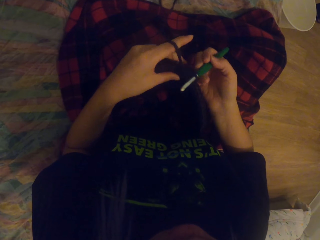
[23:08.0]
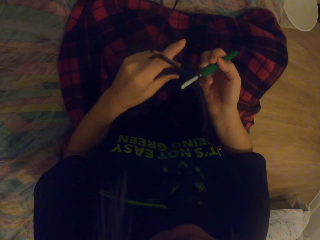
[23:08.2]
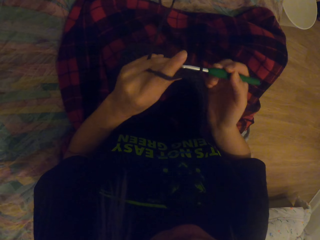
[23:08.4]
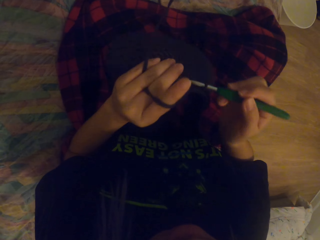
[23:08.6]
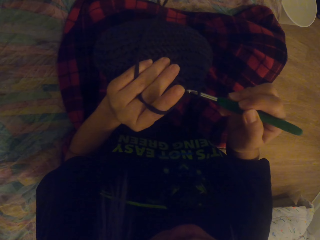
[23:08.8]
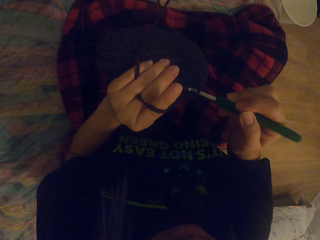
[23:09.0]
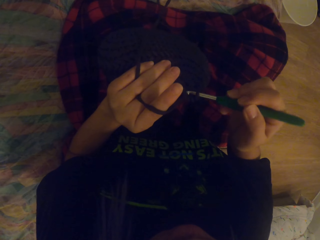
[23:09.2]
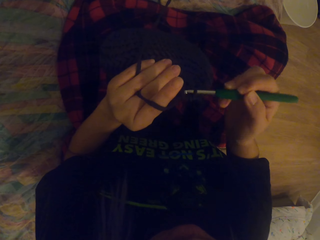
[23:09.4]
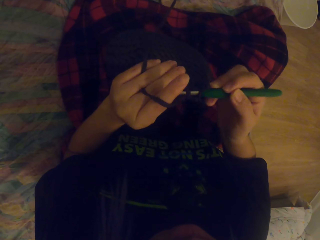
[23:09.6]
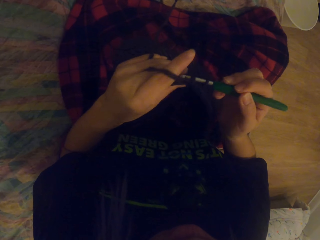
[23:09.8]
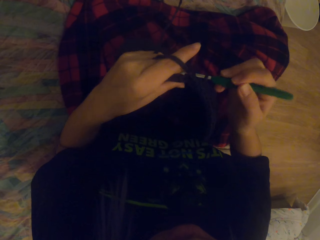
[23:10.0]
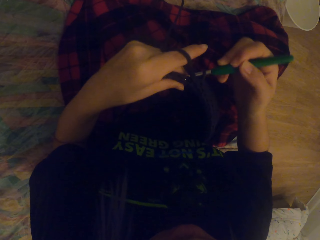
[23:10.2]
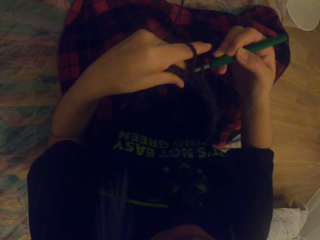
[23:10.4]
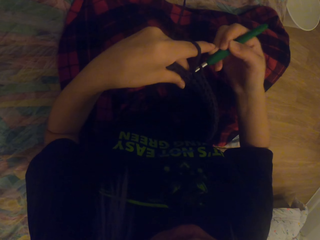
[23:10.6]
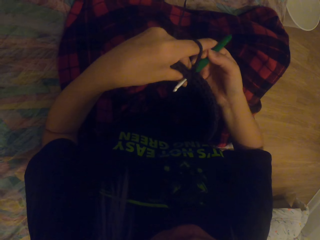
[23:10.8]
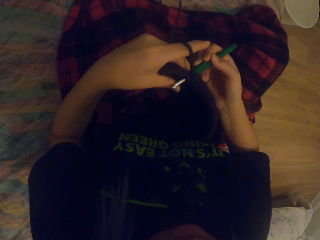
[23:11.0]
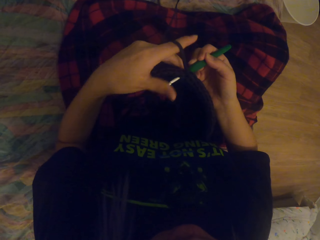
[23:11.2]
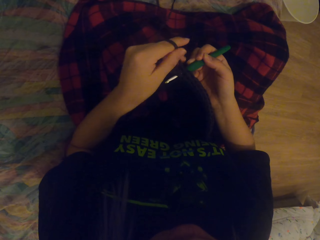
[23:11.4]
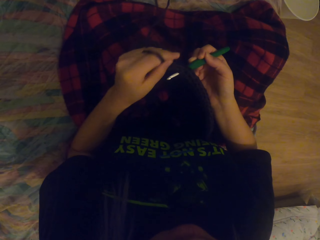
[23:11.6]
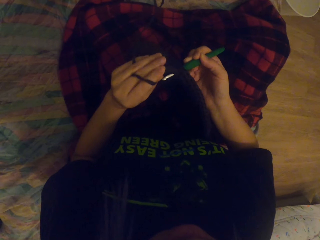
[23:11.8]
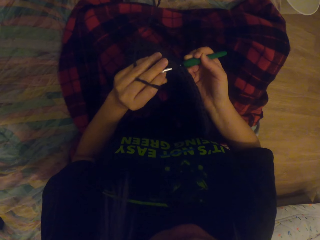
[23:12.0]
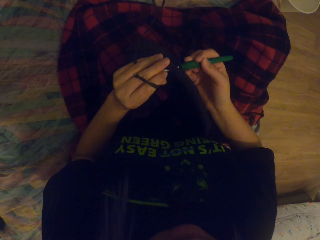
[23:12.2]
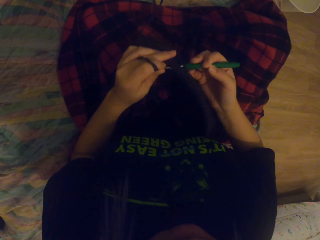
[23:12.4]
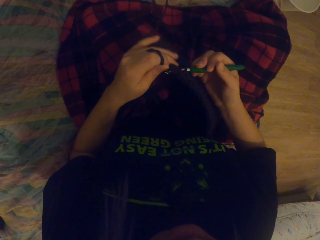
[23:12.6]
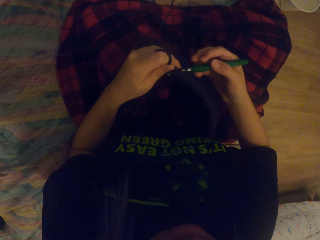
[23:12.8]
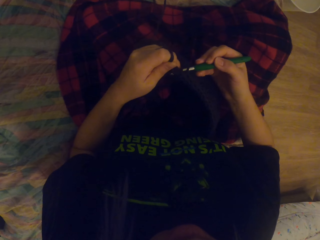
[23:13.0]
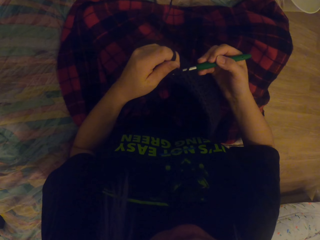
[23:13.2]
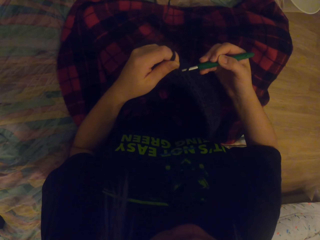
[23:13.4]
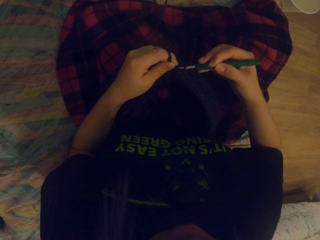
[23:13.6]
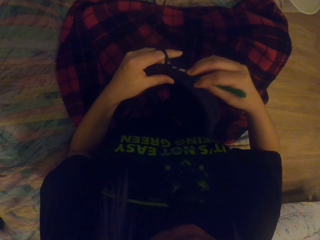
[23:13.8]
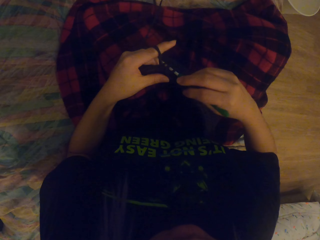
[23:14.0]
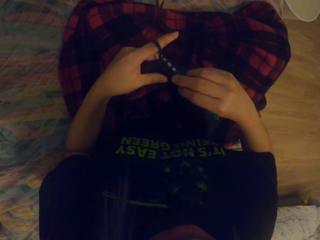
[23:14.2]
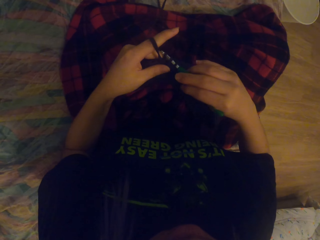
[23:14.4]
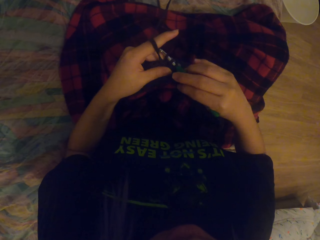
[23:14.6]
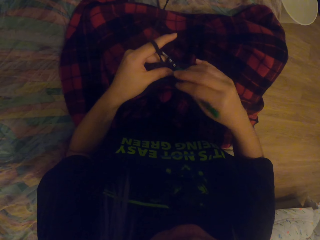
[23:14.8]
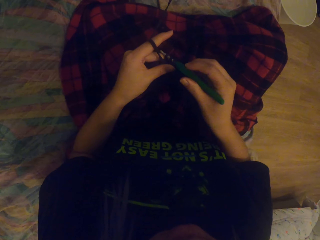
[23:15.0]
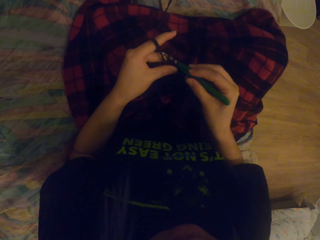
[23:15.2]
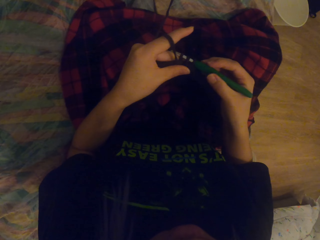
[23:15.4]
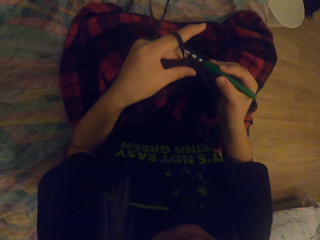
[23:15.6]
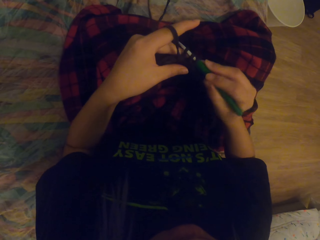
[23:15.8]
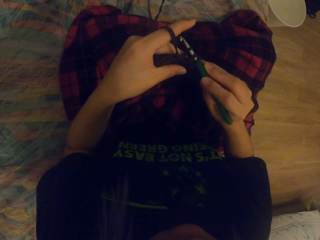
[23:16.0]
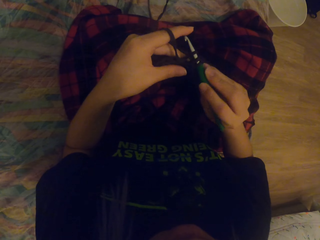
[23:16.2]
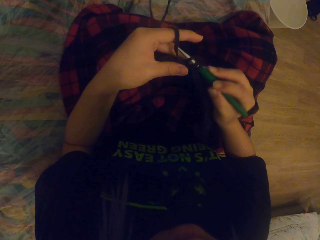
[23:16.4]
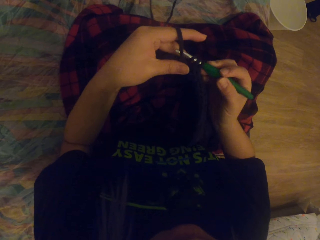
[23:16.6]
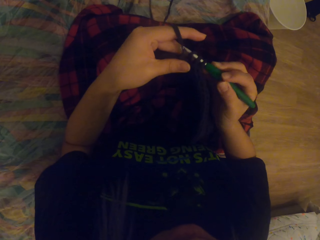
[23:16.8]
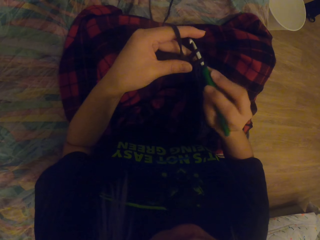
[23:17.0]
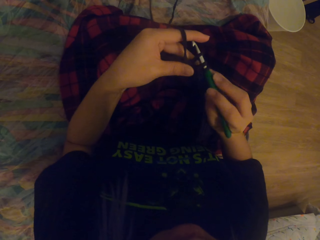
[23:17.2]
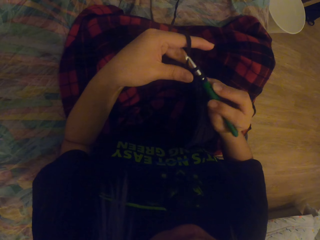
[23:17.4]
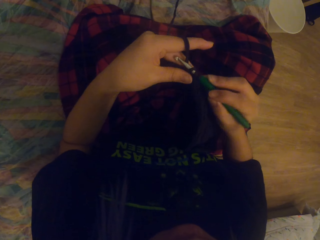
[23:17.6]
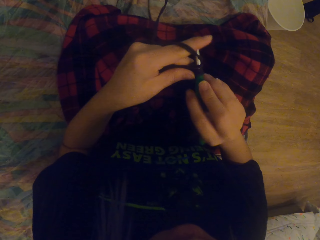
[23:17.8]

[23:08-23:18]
The camera wearer lifts up the bag with the left hand and crochets the thread in.

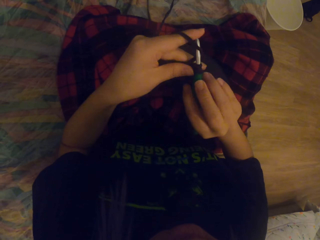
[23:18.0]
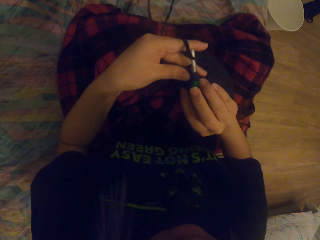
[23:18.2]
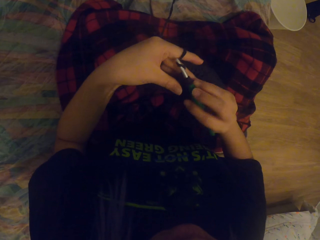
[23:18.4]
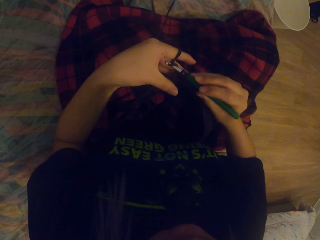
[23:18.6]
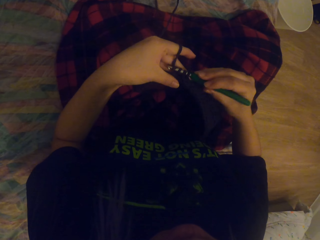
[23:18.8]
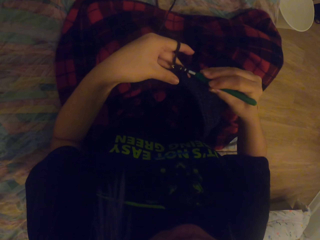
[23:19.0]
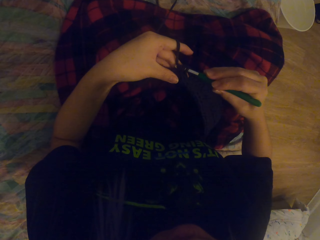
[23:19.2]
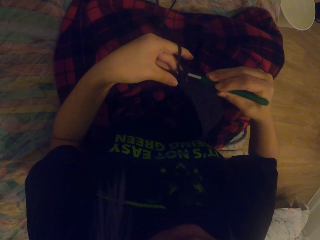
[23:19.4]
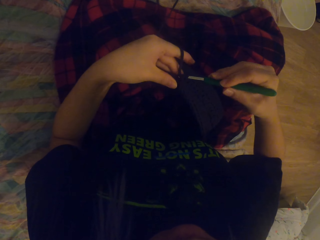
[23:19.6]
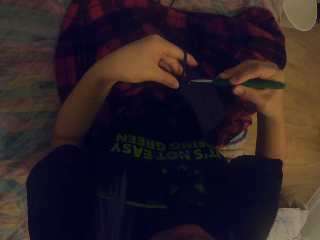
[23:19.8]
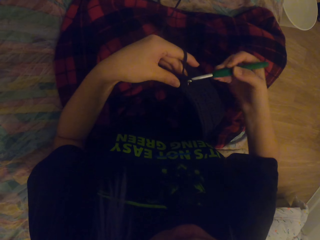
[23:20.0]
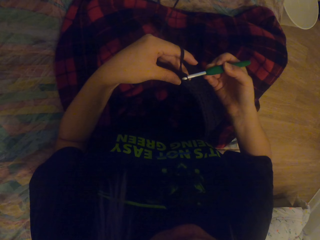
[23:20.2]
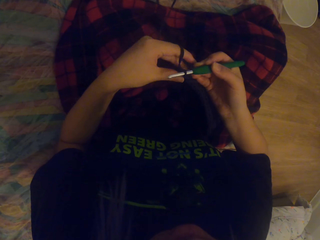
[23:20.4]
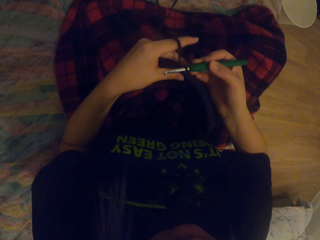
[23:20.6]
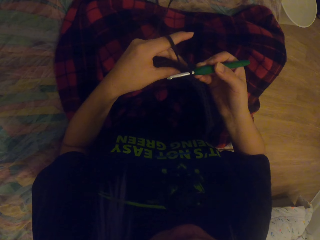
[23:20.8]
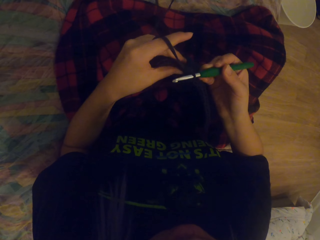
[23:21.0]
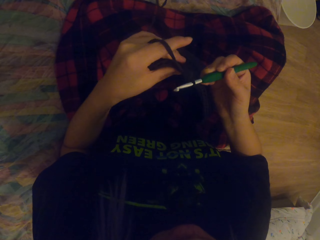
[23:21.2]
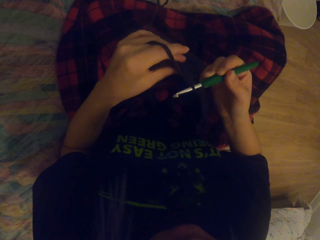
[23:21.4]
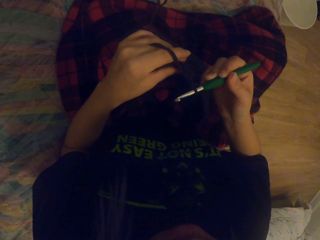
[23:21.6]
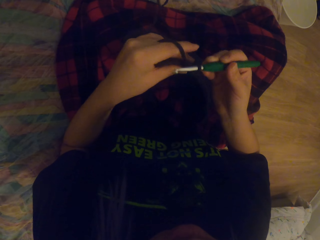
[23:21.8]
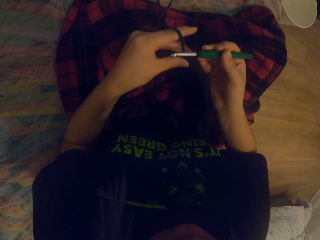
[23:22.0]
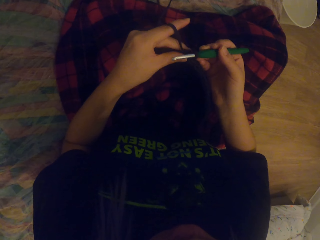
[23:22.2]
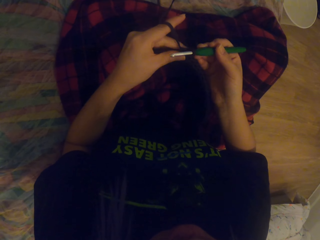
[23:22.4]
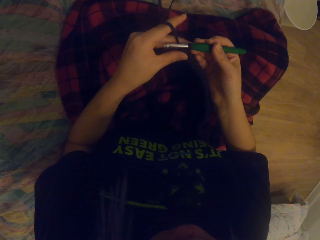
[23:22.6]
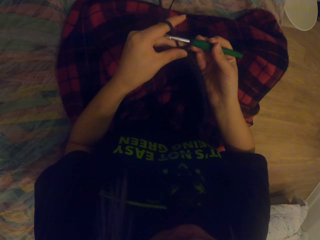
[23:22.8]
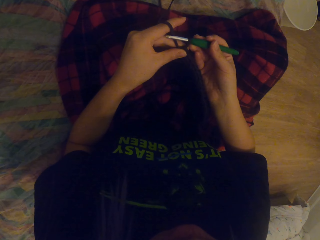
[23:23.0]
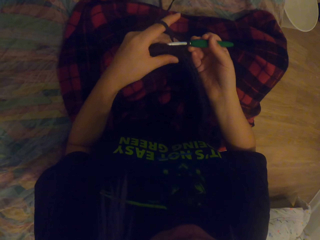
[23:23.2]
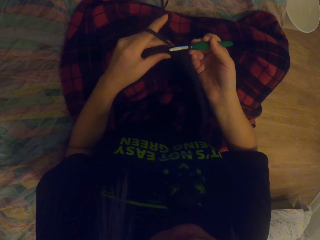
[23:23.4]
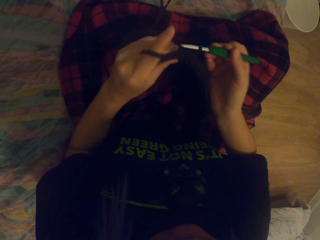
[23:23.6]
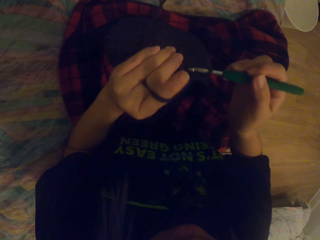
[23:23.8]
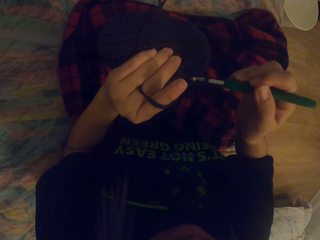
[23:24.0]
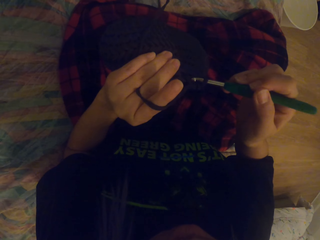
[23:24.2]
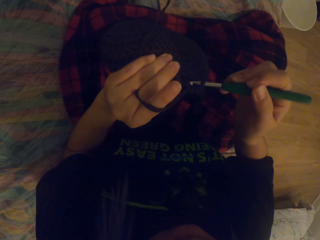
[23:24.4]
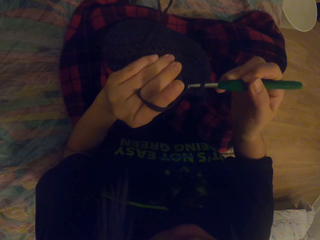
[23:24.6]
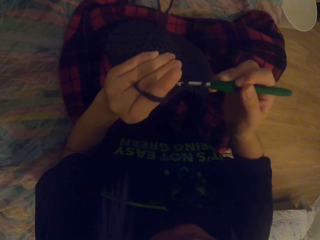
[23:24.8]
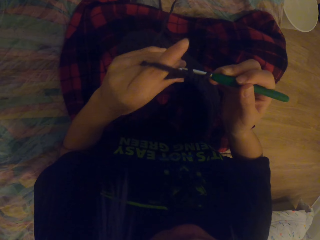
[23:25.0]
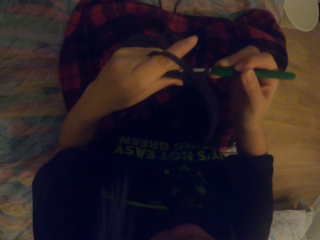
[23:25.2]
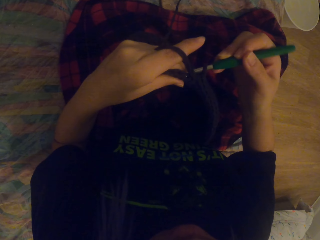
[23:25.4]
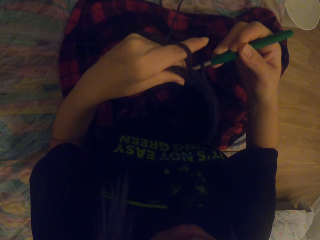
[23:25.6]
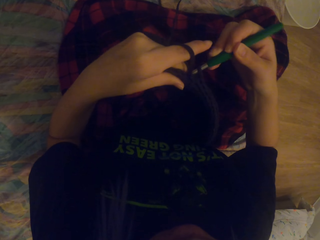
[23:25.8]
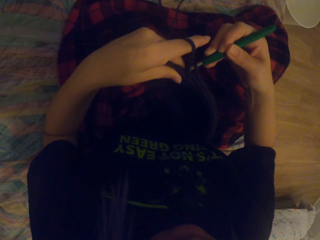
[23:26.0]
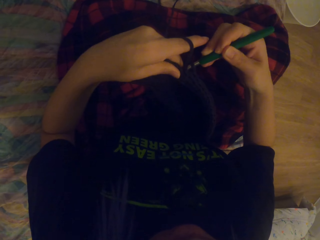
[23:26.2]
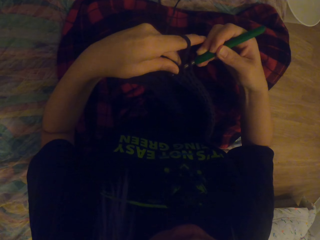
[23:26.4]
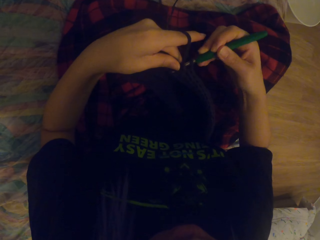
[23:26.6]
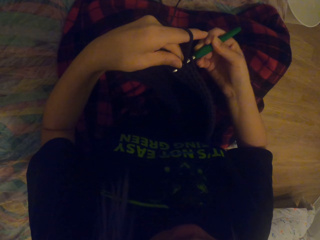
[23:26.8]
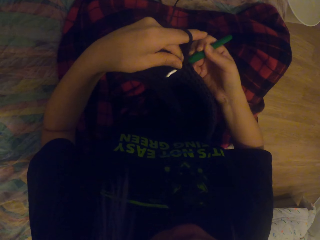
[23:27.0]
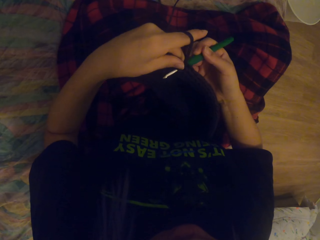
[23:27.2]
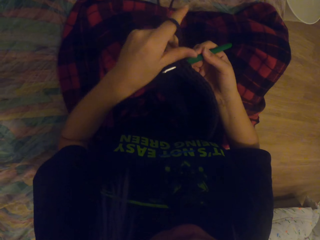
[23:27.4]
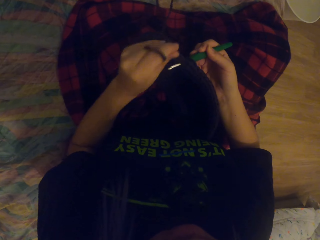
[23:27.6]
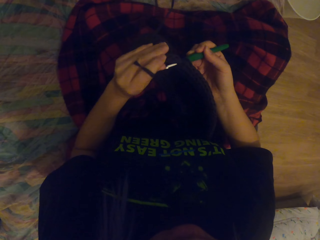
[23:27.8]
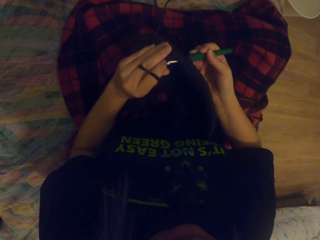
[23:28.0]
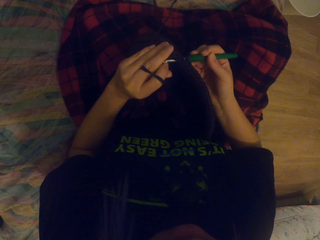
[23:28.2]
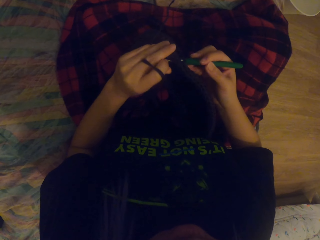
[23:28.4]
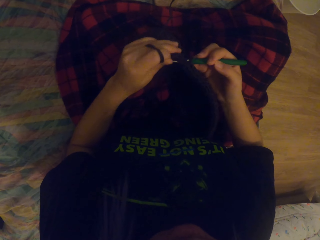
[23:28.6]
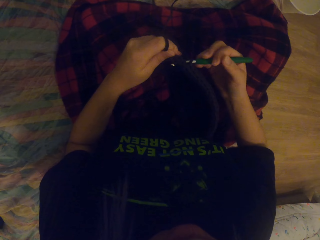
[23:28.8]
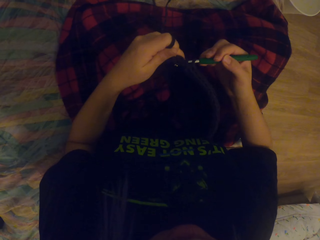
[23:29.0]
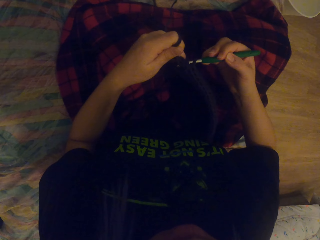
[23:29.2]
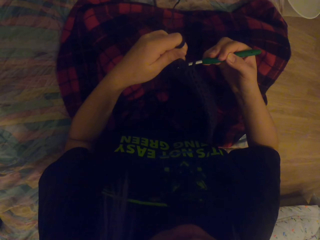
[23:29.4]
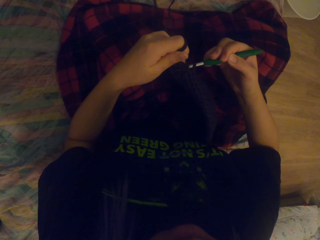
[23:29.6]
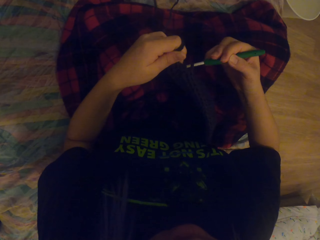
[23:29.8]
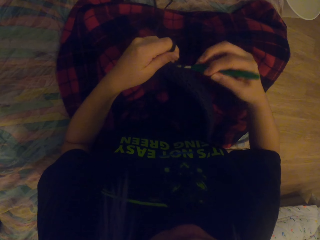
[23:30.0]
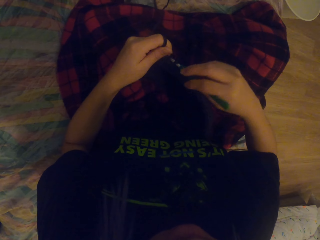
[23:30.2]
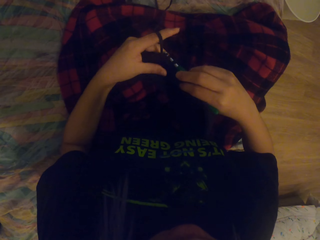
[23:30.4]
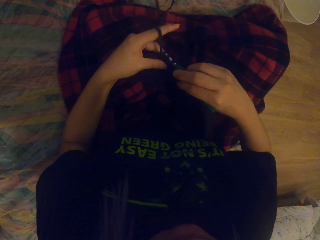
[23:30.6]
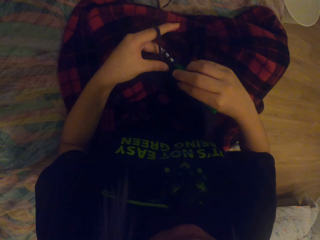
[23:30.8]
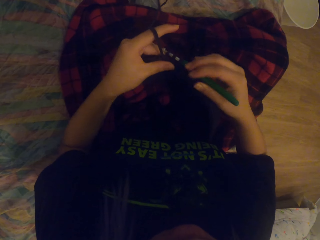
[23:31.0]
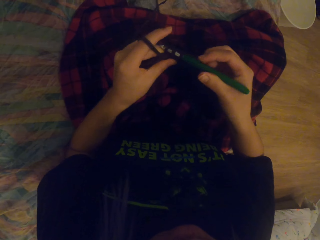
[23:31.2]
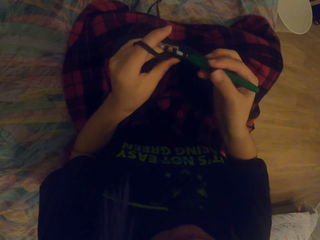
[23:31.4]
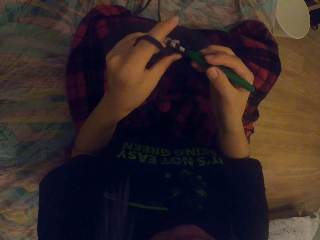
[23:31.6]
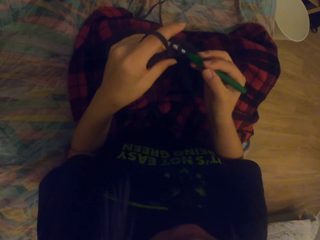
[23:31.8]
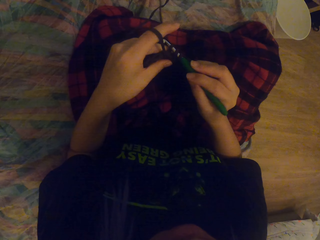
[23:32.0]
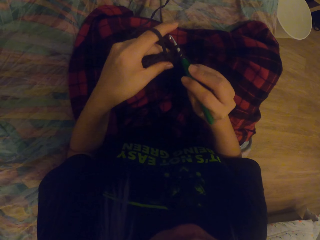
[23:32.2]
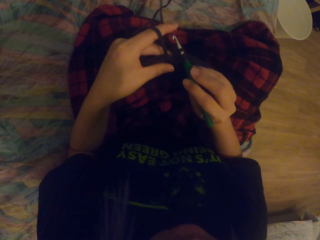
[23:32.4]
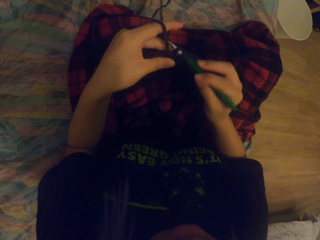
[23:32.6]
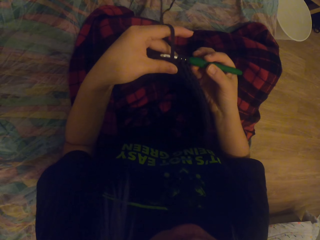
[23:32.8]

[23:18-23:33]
The camera wearer crochets the thread out. They pull up the thread. They lift up the bag. They crochet the thread in.
